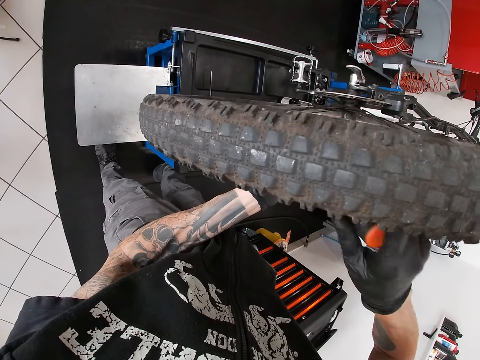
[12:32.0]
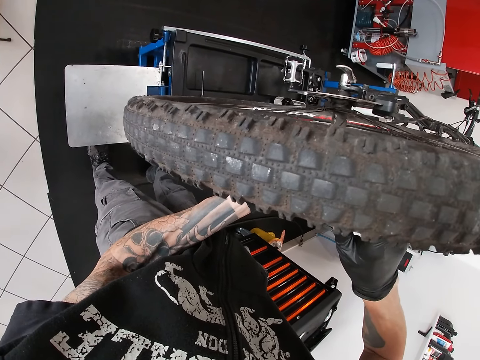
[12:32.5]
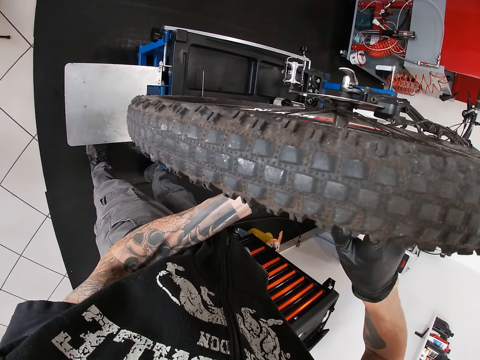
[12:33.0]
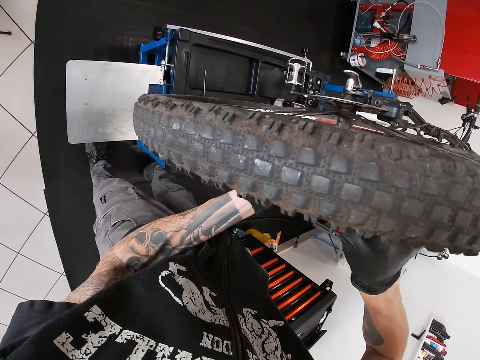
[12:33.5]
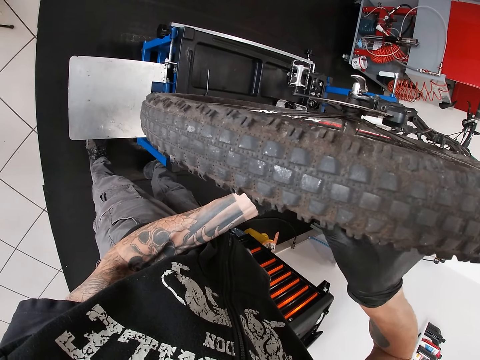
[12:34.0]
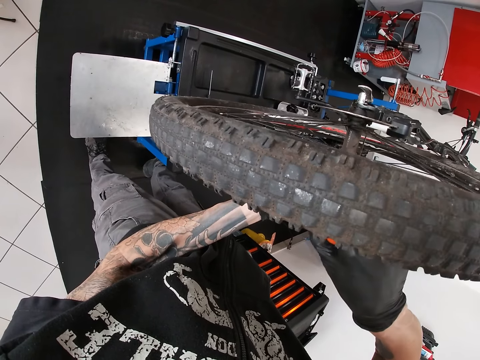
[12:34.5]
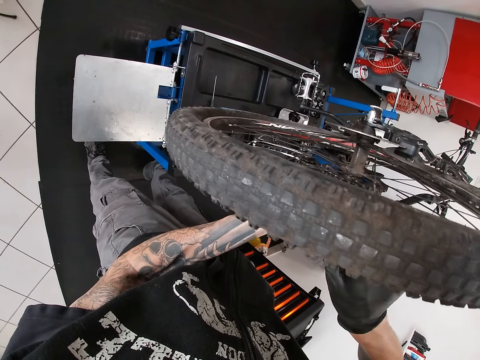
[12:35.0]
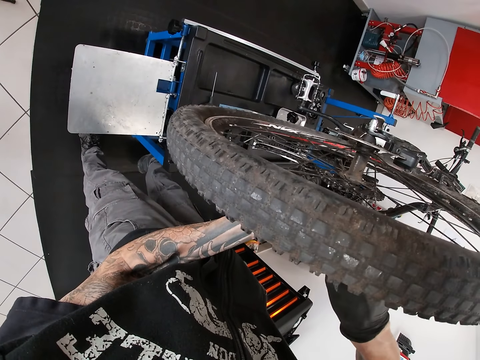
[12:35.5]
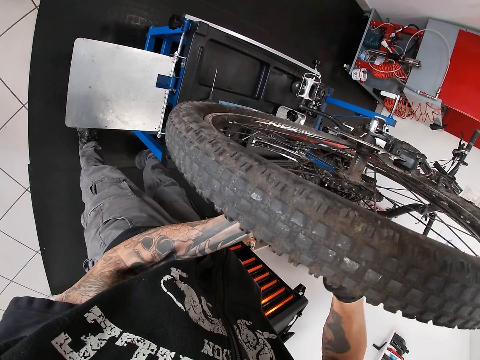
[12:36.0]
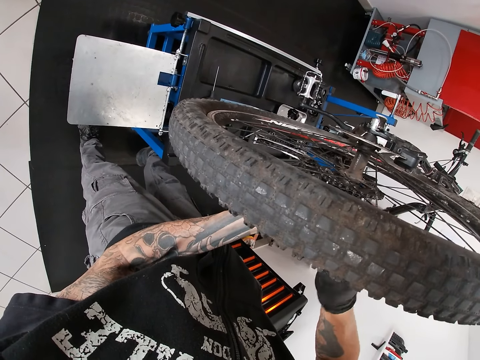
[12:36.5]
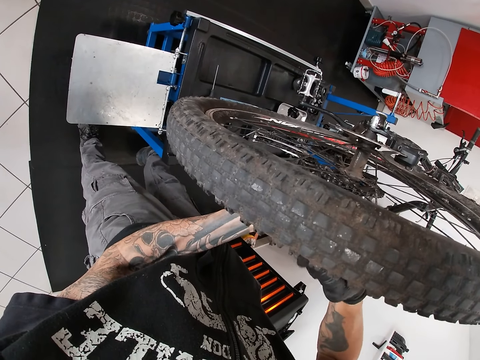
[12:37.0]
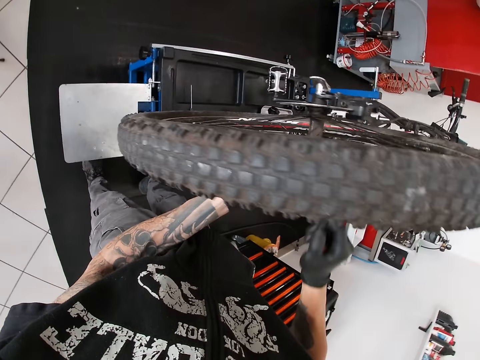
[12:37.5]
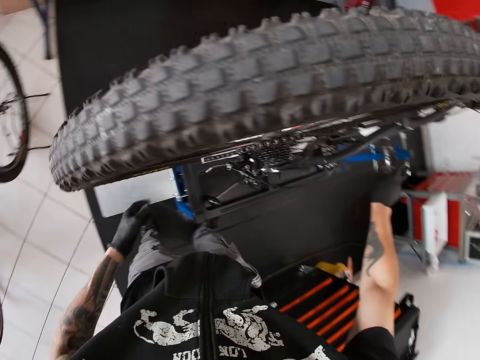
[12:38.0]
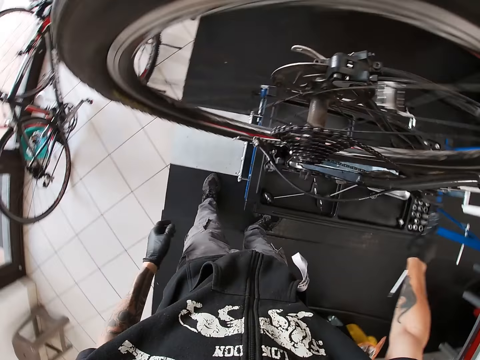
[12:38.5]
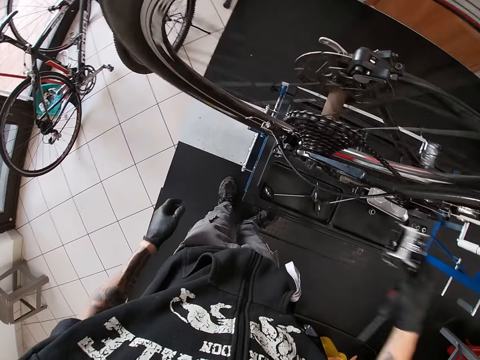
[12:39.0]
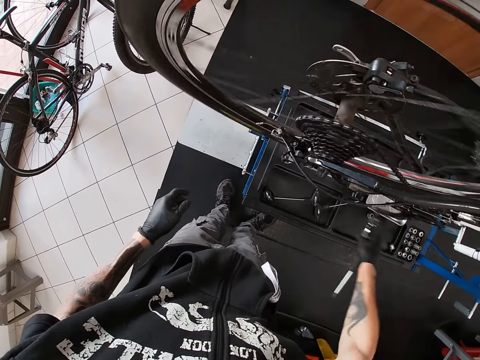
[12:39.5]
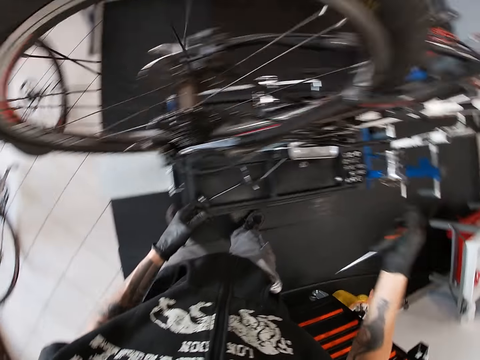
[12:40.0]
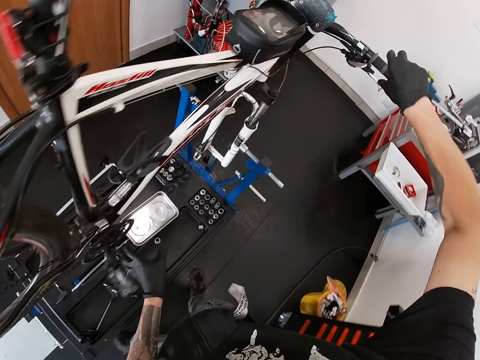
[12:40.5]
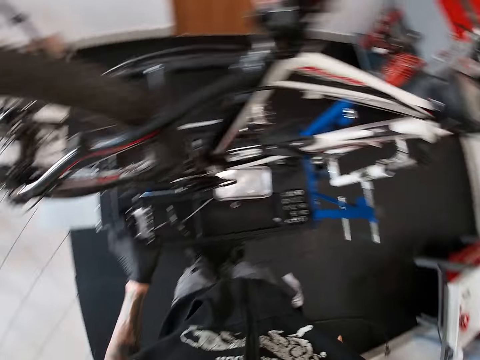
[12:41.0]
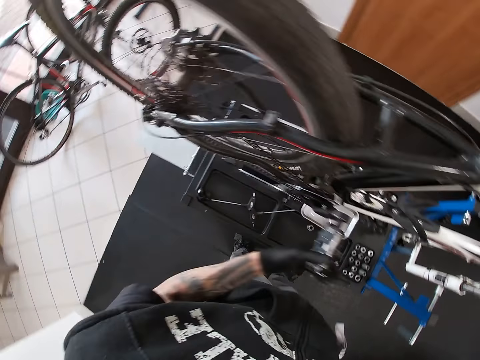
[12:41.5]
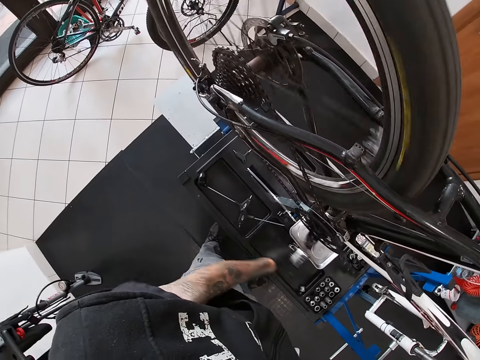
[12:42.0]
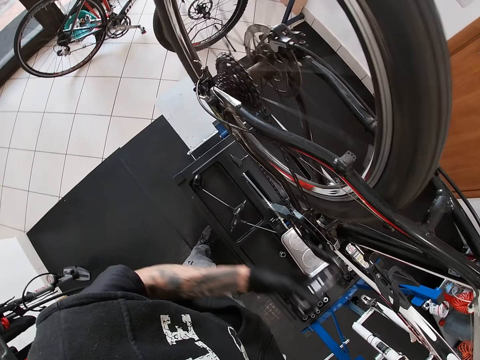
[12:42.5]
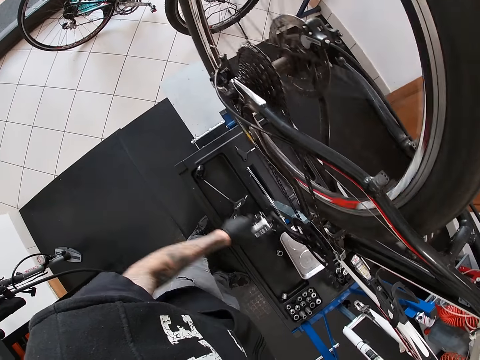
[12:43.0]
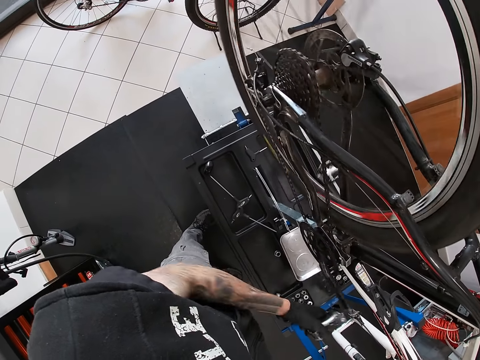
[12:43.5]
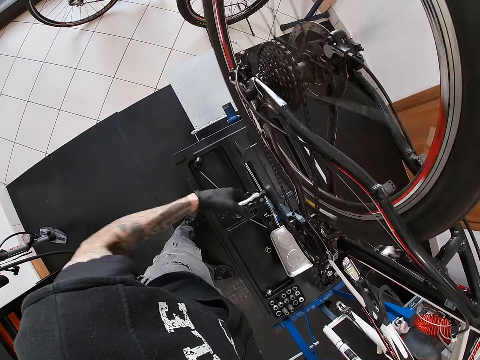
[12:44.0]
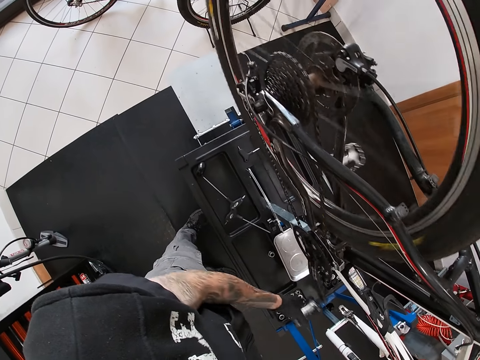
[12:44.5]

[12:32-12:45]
The camera wearer turns the pedal of the bicycle with his right hand. He turns the pedal of the bicycle with his left hand and holds the handle bar of the bicycle with his right hand.

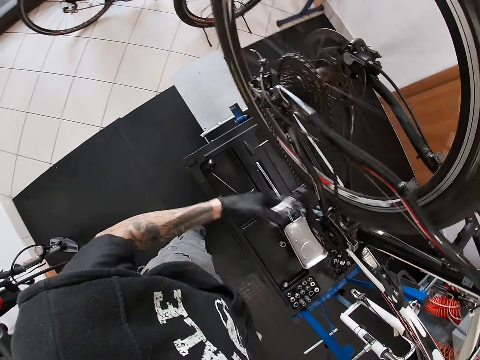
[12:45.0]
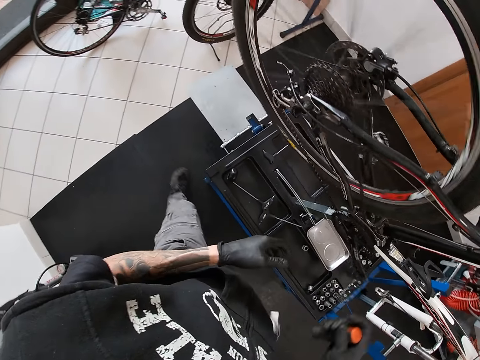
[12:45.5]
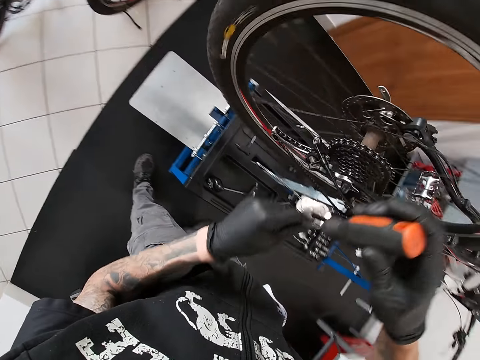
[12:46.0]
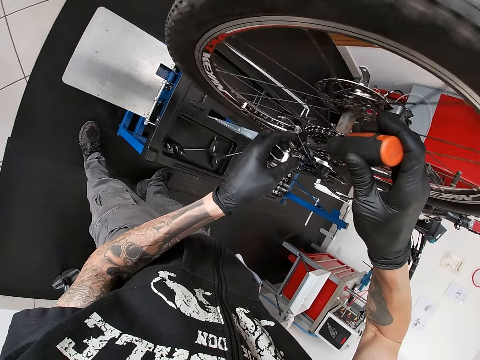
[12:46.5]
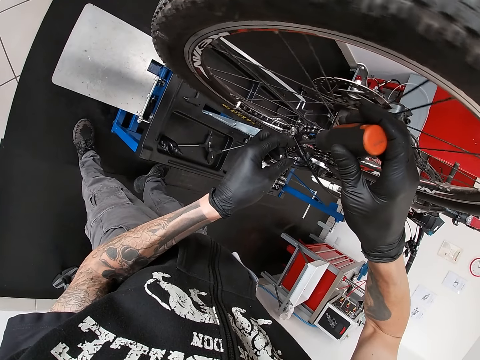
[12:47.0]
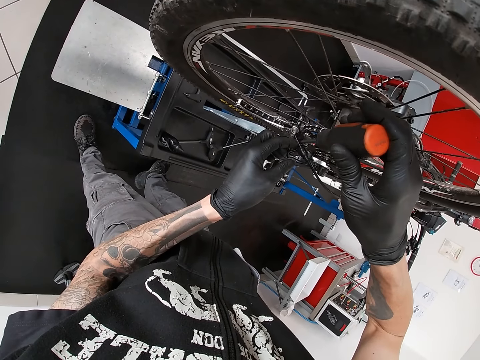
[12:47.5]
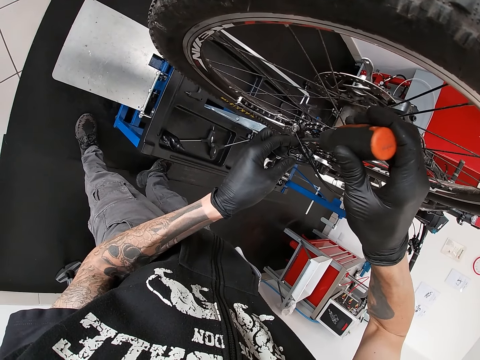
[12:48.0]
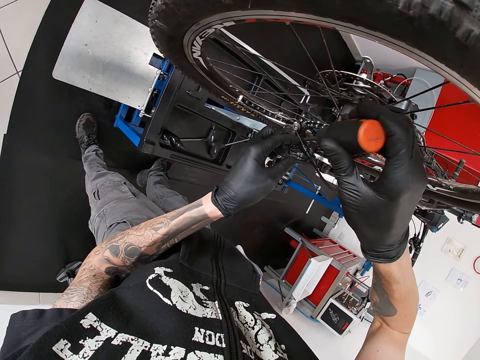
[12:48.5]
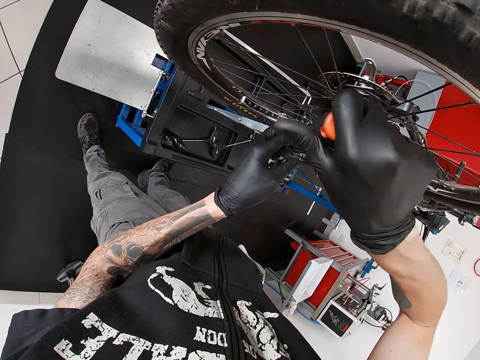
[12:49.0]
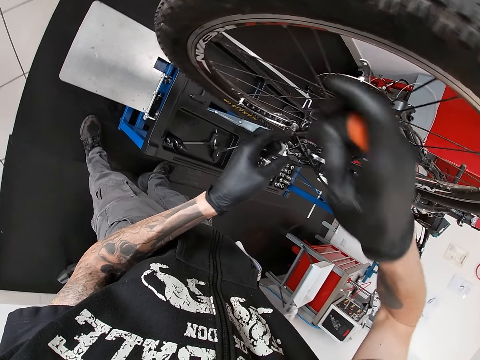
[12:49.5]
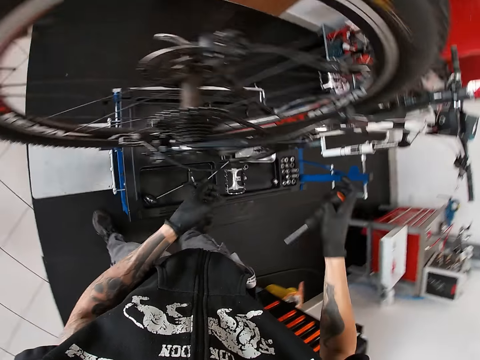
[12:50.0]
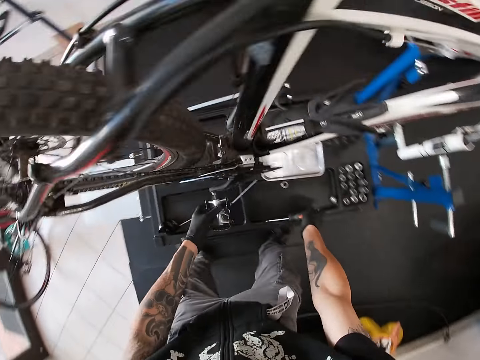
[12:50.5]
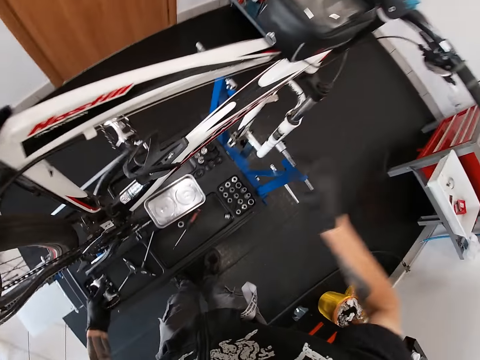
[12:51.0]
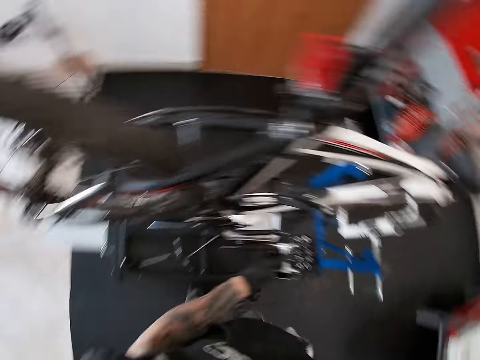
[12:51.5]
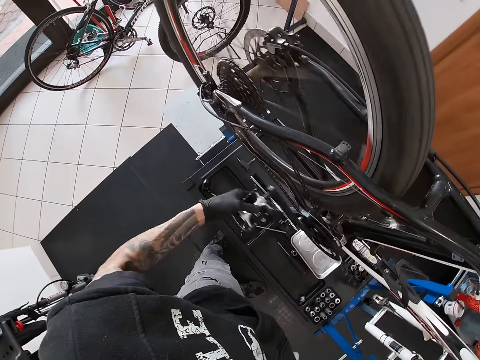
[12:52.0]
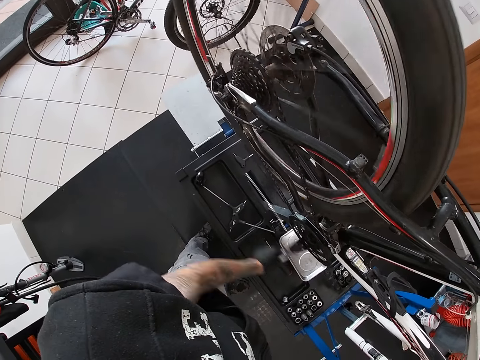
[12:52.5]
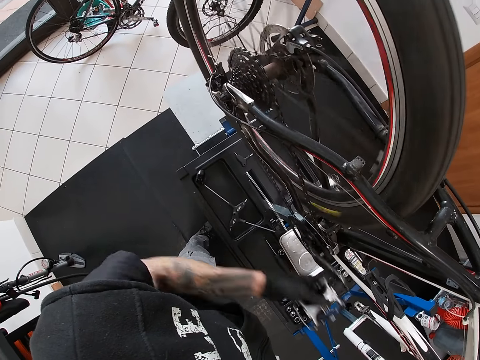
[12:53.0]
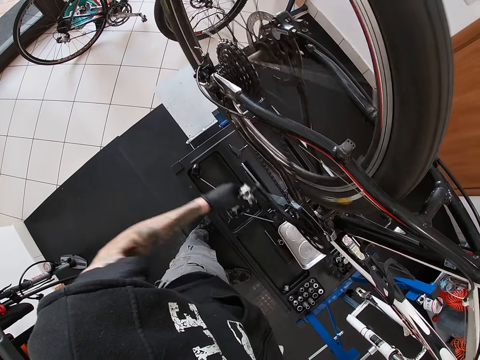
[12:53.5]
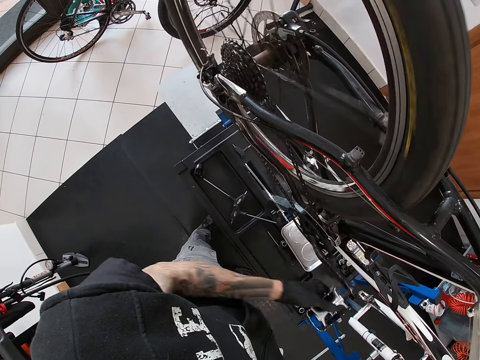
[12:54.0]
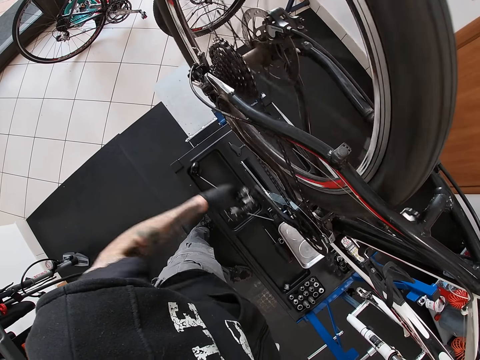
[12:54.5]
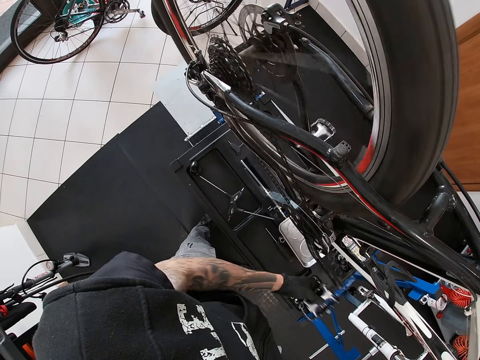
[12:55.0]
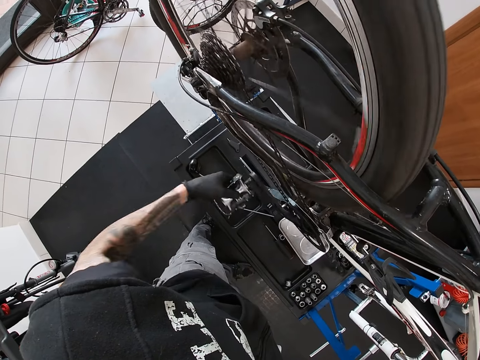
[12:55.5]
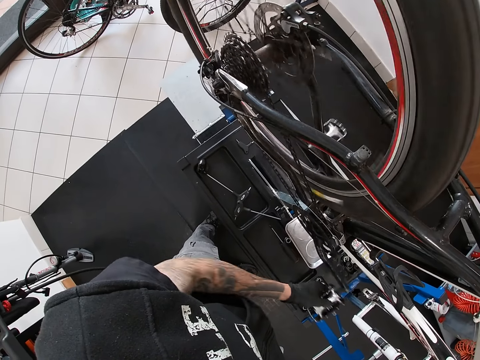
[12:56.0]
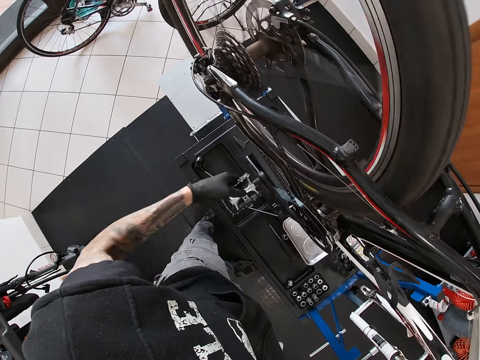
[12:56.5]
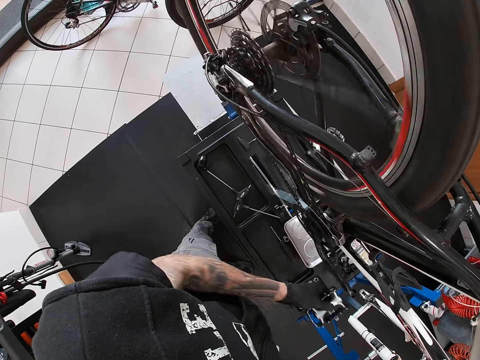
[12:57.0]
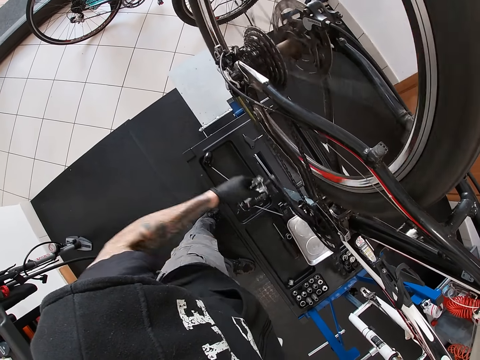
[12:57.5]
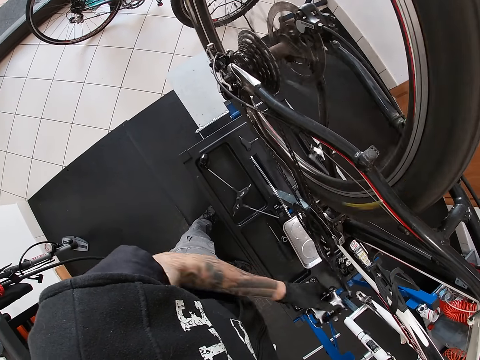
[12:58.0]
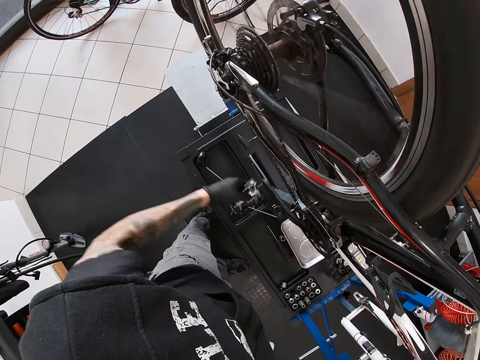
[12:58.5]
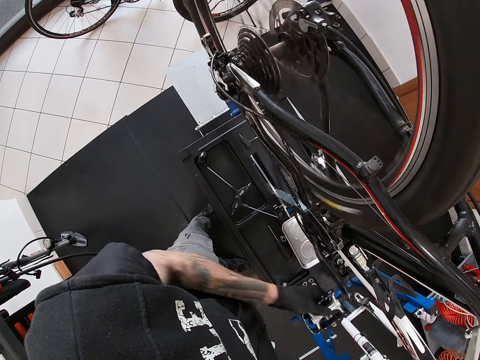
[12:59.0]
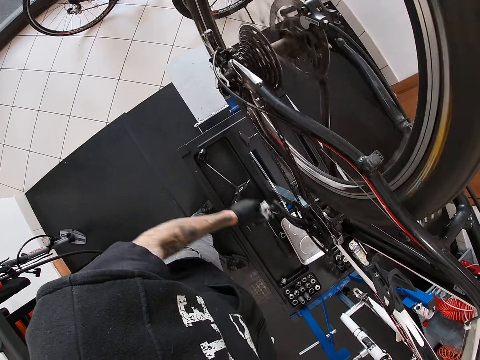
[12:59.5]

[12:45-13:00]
The camera wearer adjusts the rear derailleur with the screwdriver in his hands. He moves the pedal with the hands. He drops the screwdriver in the toolbox with his right hand. He holds the handle bar of the bicycle with his right hand and turns the pedal of the bicycle with his left hand.
